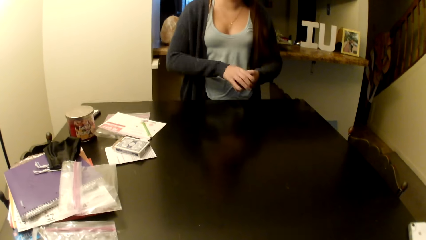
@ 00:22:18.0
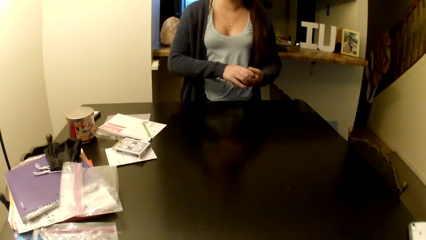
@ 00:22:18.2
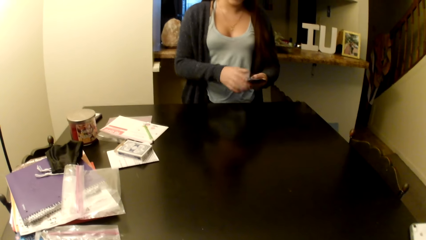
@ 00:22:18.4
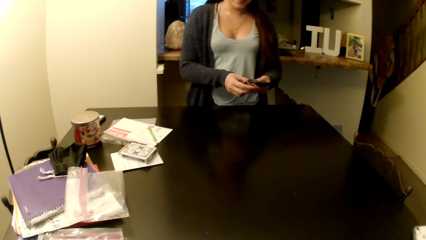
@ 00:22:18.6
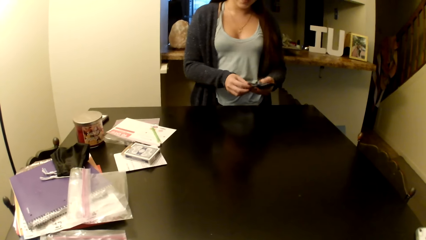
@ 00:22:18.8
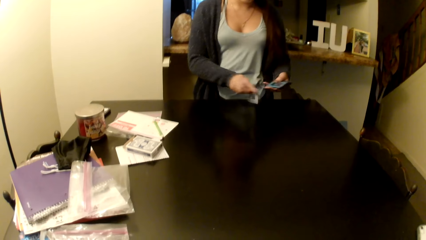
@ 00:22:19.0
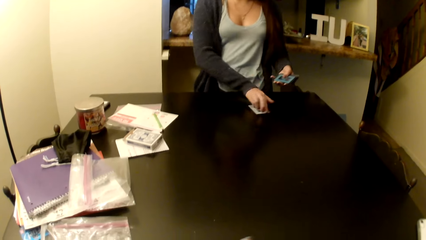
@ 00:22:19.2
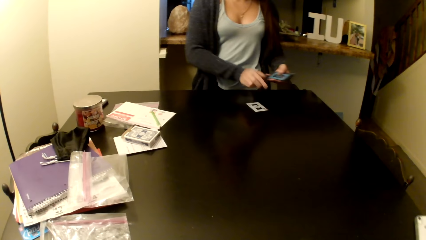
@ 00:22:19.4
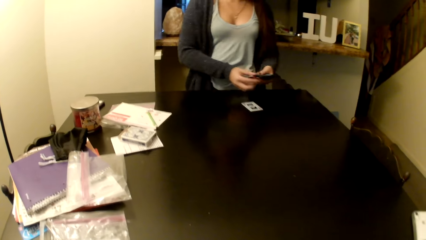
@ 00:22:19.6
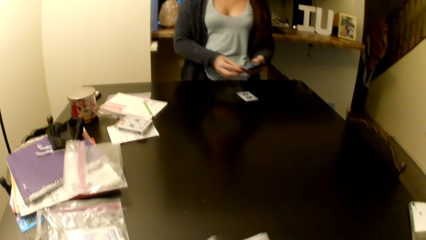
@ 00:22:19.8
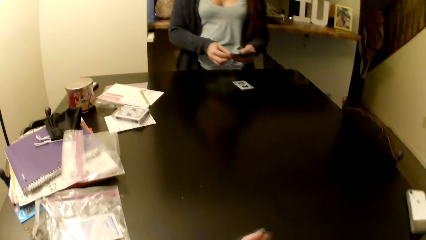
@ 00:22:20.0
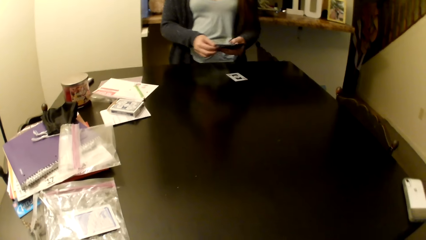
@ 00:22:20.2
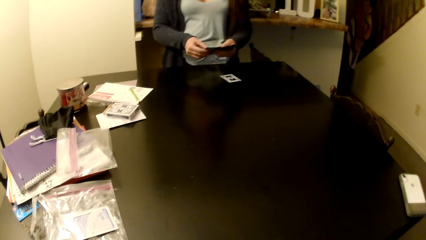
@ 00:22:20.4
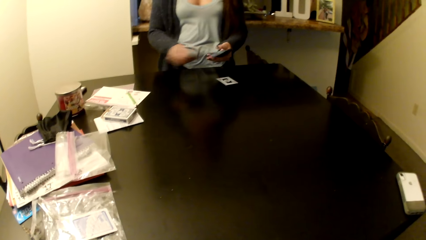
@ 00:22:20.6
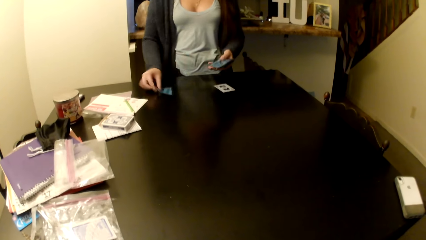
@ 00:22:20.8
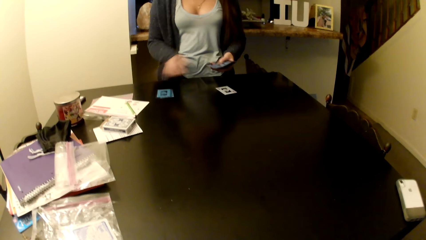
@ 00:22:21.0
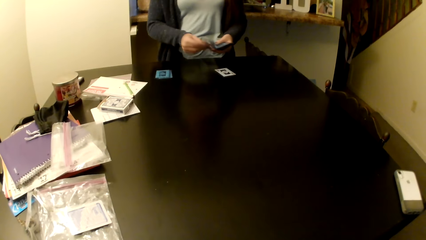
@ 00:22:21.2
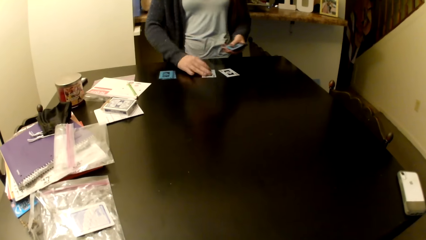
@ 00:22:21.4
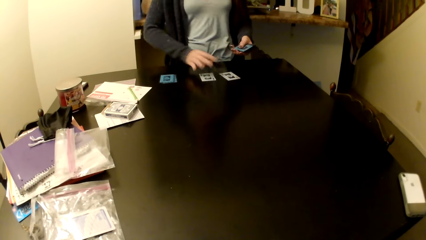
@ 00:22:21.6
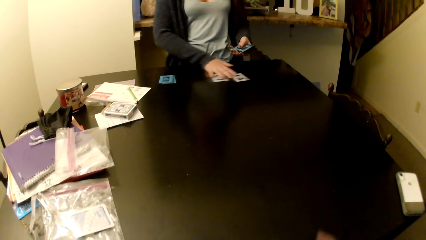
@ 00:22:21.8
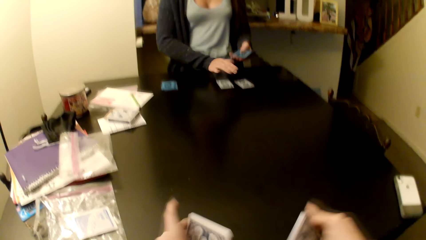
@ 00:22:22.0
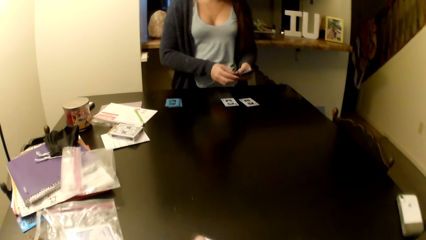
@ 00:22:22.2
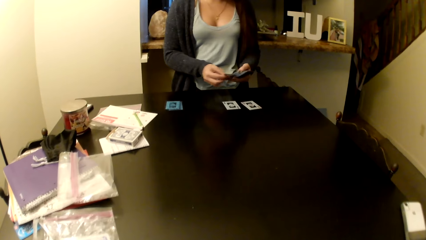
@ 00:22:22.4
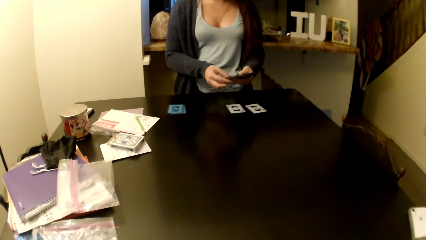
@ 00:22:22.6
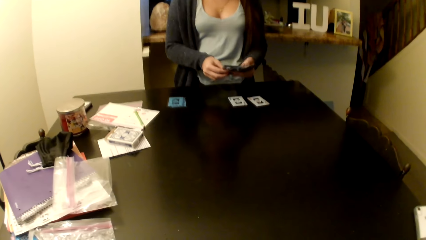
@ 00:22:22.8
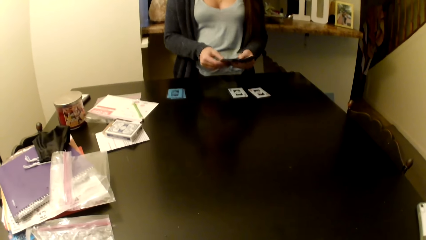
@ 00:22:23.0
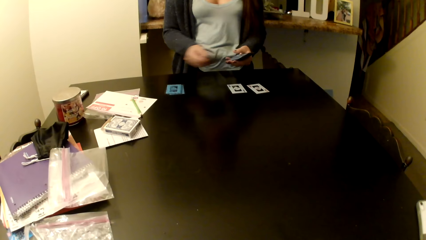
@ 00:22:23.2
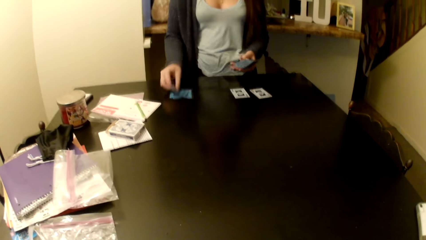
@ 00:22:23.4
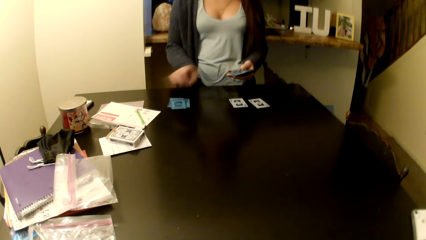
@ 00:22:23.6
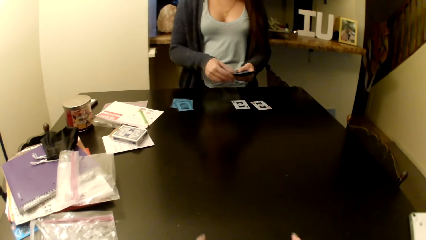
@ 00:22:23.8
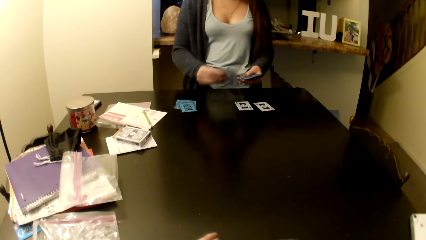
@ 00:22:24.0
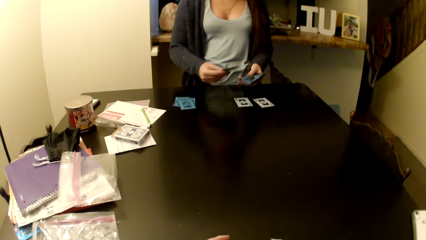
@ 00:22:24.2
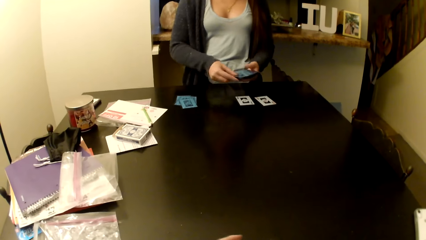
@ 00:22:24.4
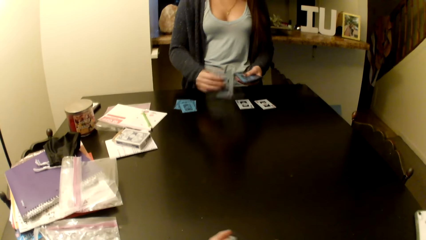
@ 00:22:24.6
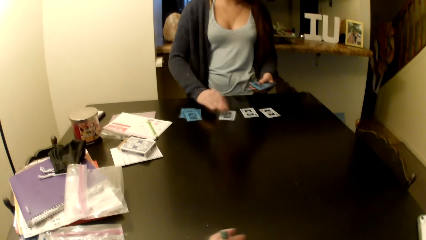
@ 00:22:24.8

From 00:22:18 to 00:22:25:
The camera wearer puts her cards on the table. A woman places cards on the table.

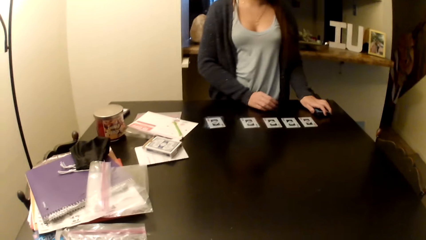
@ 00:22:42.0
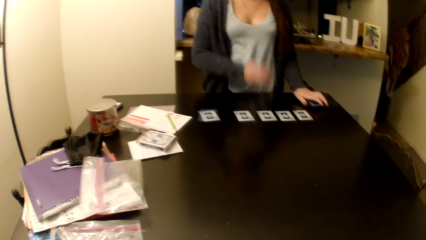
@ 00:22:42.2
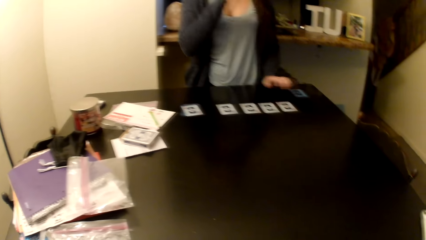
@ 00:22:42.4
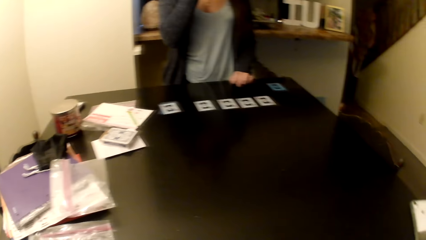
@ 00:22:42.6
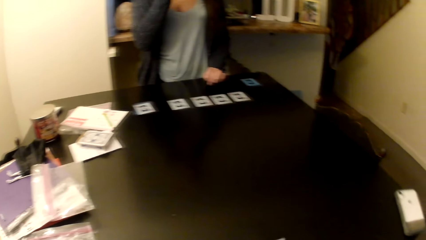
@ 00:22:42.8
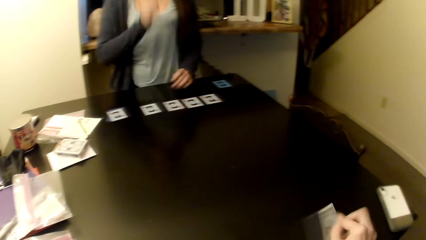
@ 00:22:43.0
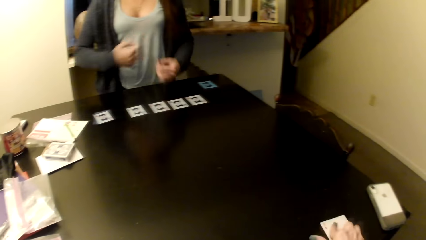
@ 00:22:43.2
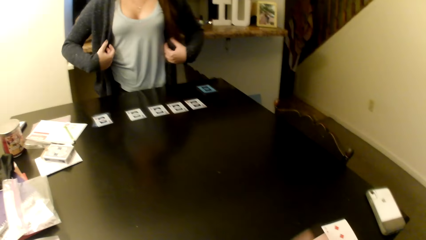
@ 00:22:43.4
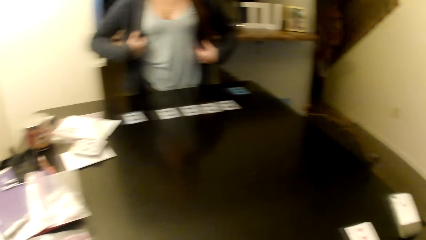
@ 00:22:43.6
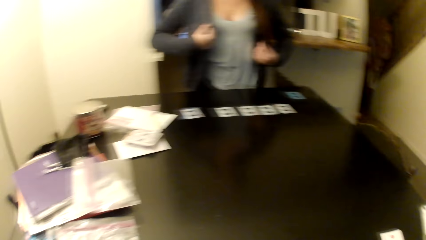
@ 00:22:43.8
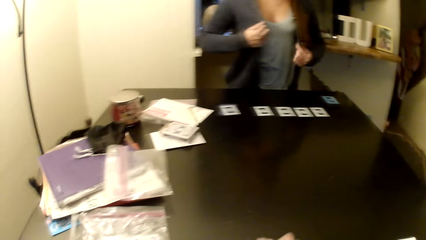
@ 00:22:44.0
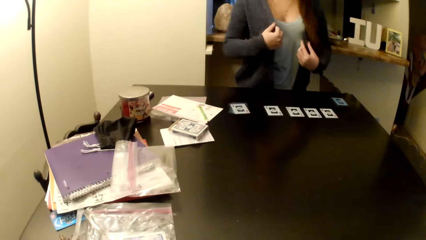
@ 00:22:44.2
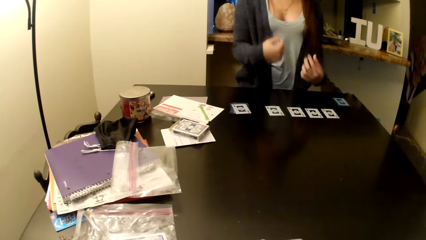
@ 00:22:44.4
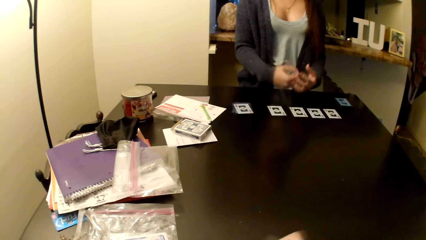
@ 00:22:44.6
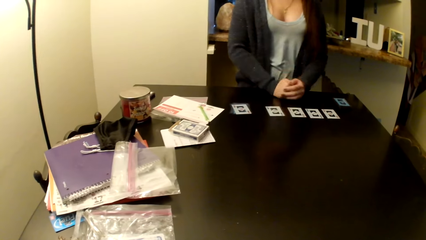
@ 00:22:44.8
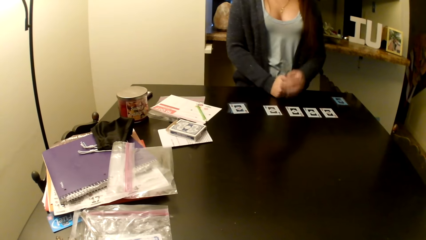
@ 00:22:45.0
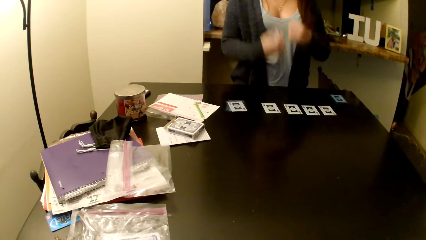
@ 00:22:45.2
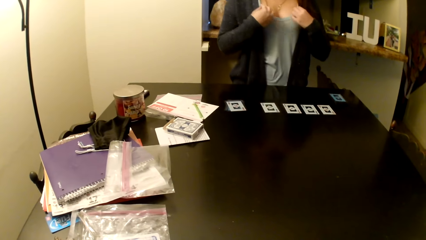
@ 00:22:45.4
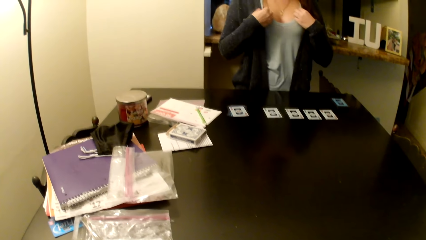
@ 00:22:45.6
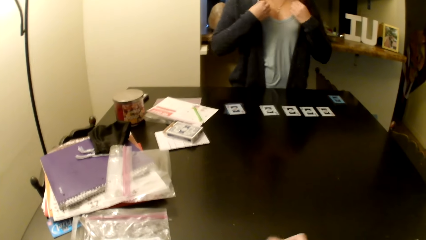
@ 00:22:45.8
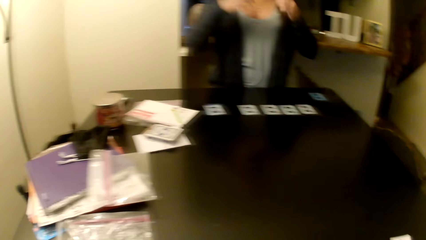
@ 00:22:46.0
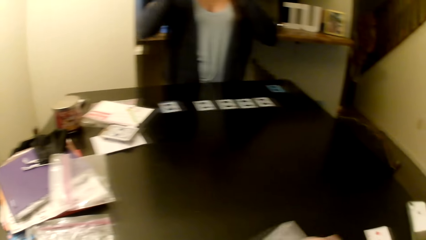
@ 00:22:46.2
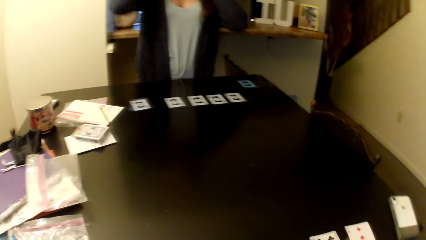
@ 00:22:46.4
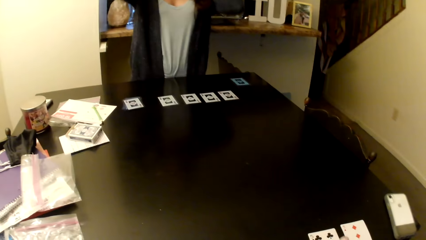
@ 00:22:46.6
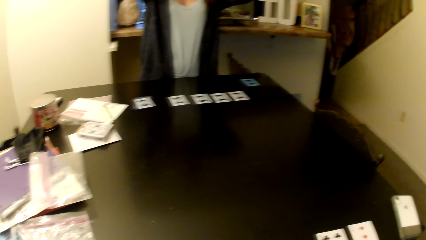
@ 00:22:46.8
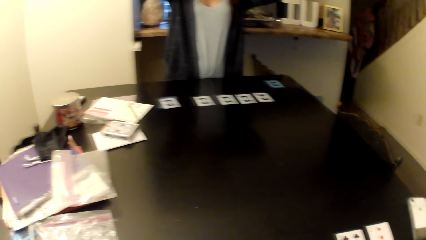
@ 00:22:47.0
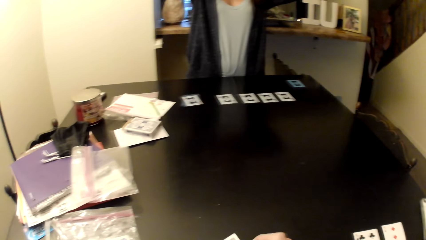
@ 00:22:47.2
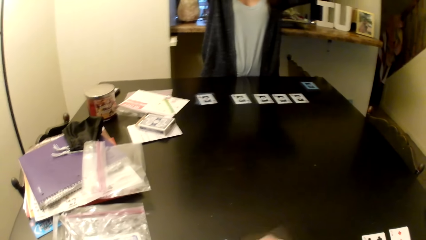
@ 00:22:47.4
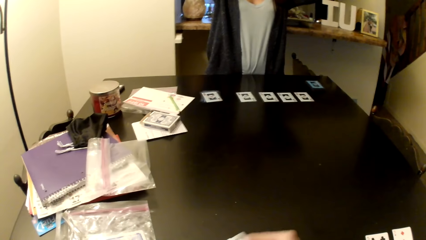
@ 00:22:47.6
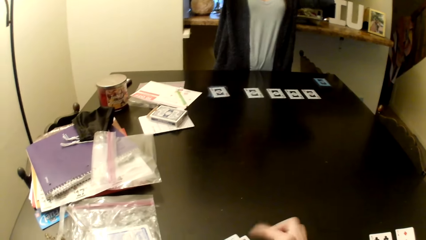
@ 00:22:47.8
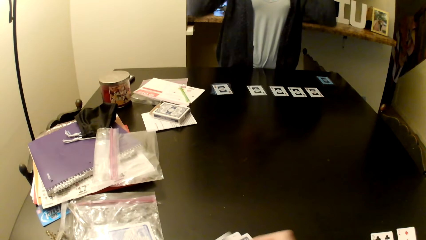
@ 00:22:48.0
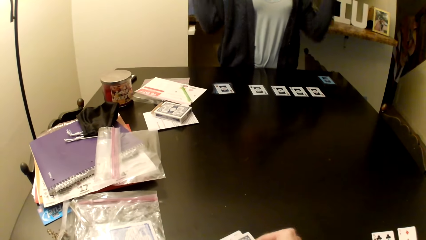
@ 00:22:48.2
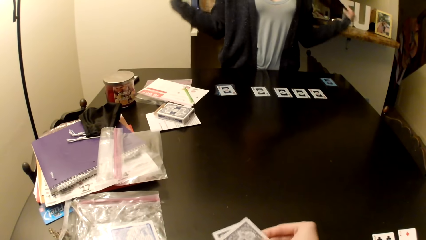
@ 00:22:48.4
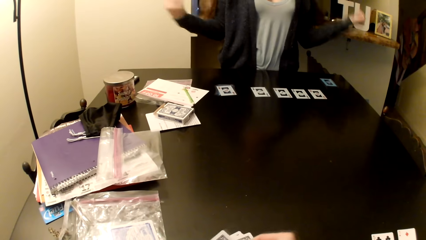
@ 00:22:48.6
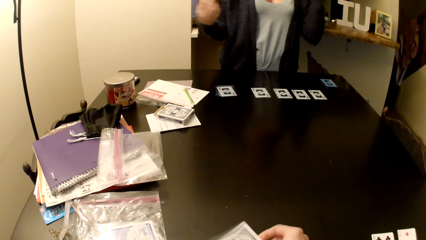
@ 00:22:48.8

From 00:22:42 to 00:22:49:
The camera wearer puts cards on the table. They arrange the cards on the table.

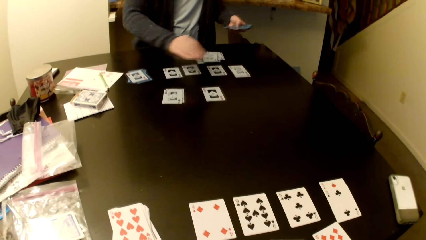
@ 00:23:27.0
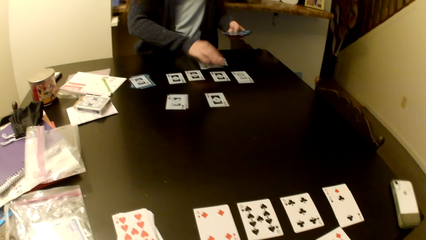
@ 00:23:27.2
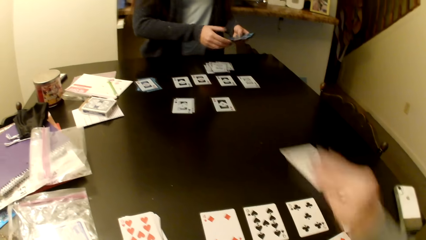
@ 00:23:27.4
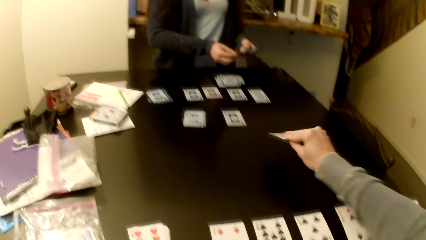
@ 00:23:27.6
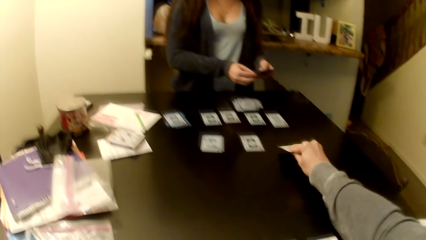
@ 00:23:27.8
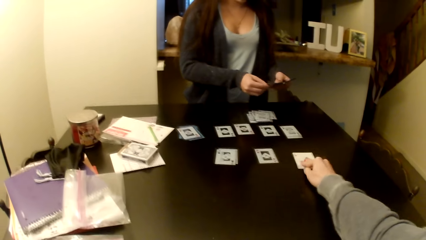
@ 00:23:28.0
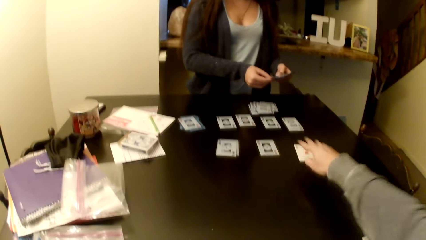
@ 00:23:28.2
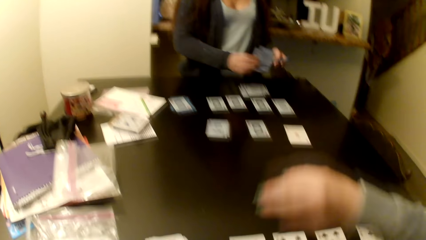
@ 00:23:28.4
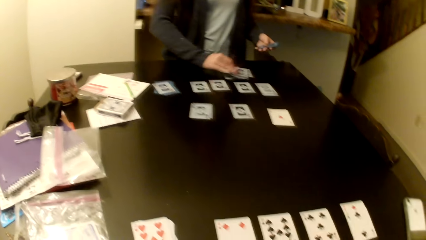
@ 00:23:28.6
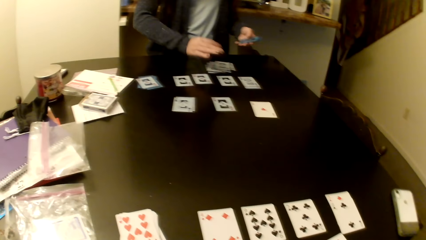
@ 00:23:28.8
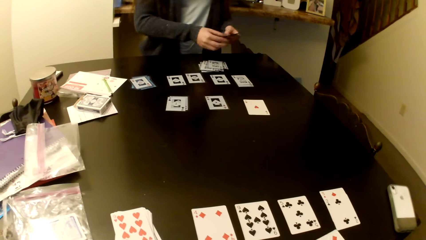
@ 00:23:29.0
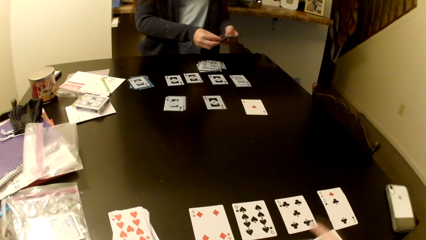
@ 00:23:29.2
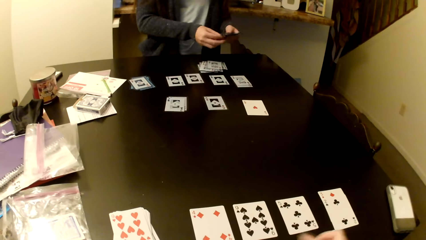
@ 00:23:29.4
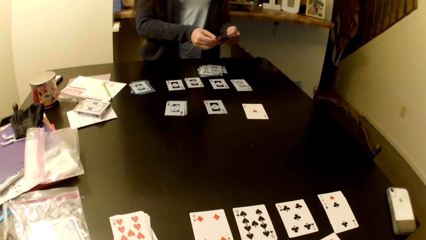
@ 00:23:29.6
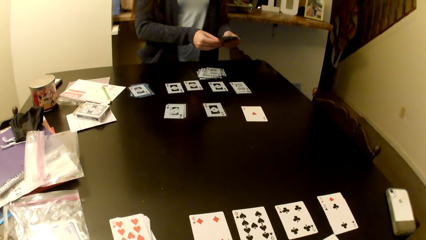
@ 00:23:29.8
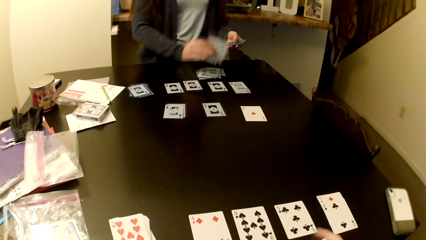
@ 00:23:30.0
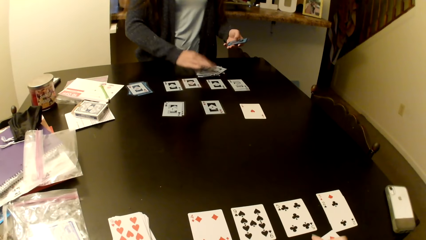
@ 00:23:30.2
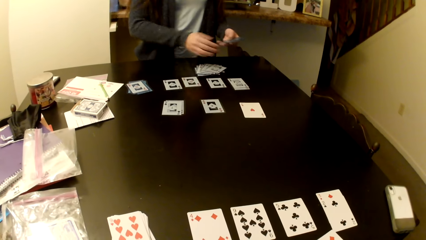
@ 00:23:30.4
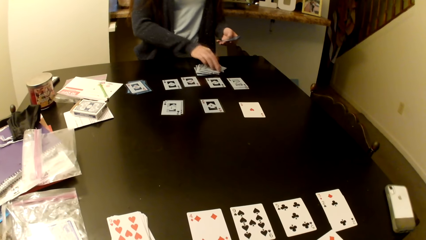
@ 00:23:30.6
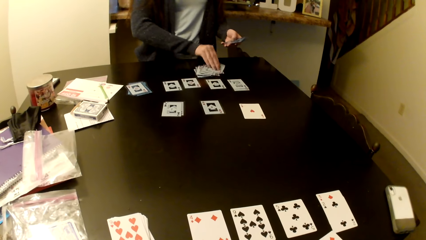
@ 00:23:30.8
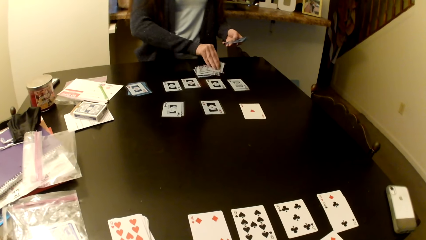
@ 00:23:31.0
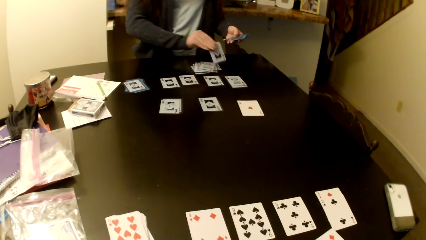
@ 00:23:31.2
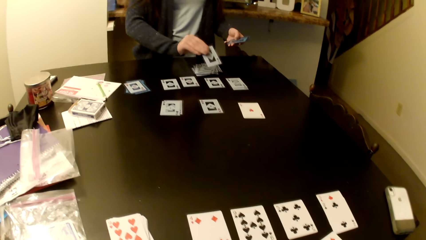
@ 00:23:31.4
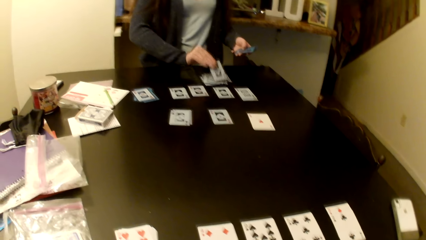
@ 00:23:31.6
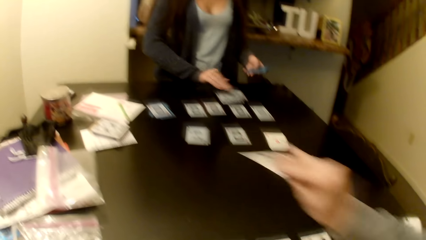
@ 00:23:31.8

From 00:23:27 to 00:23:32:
The camera wearer places cards on the table.
